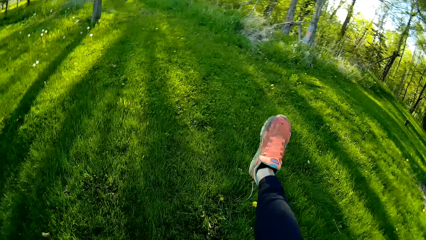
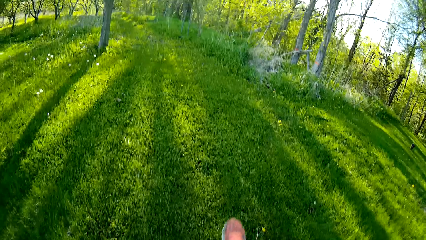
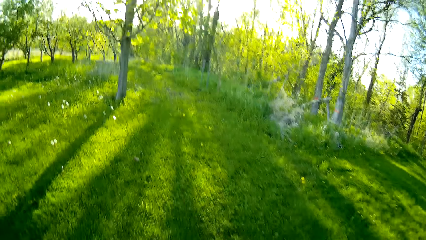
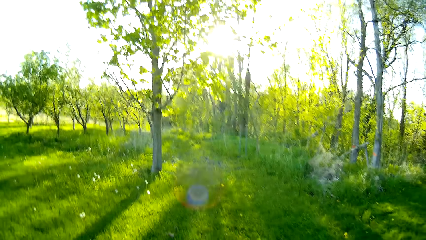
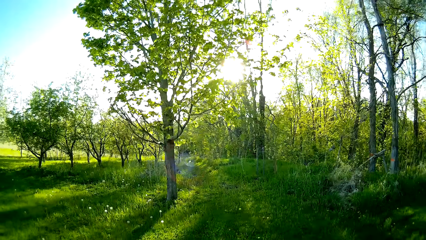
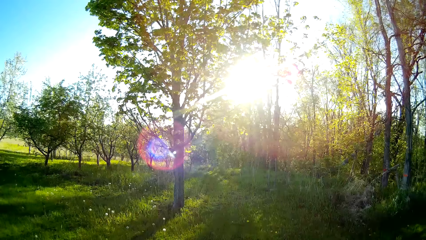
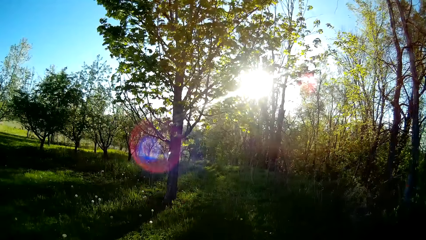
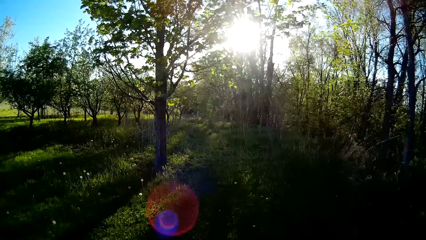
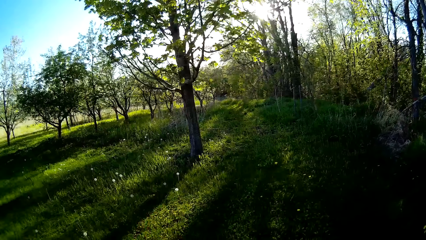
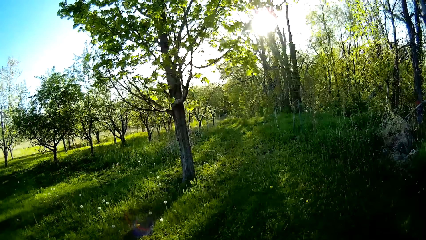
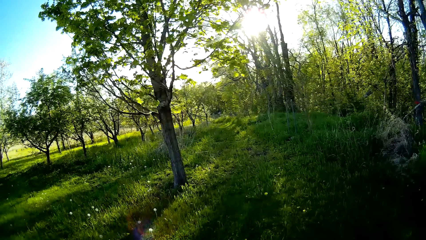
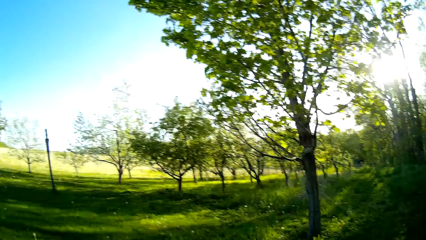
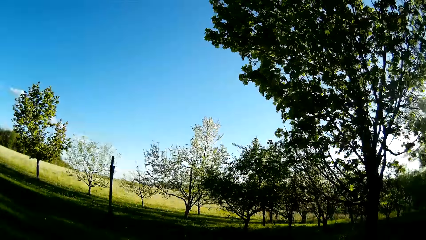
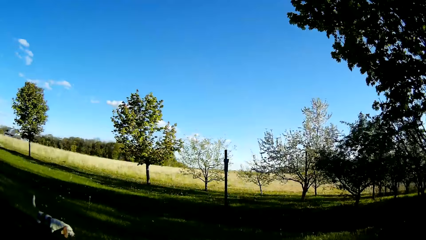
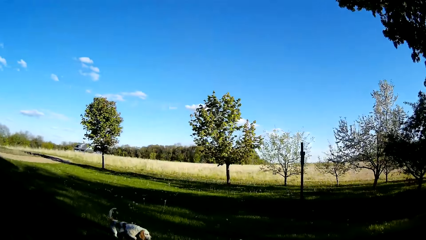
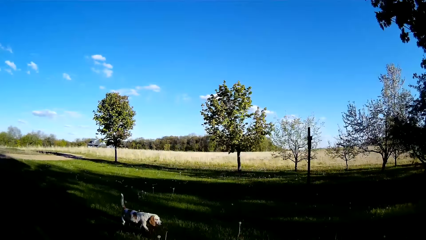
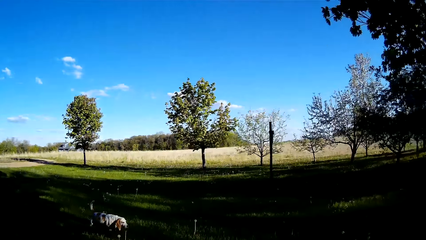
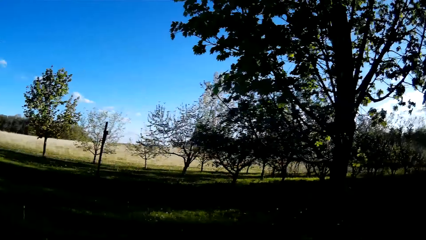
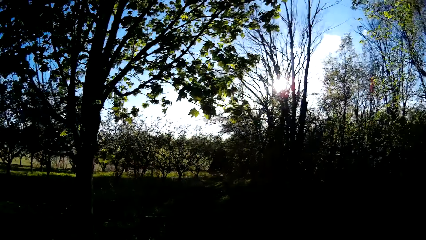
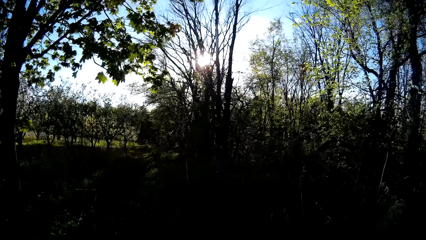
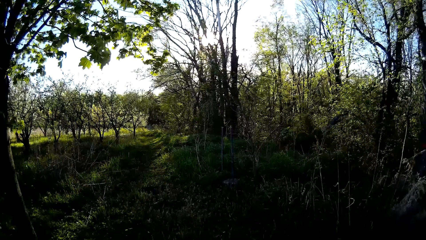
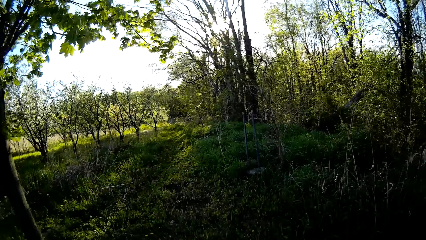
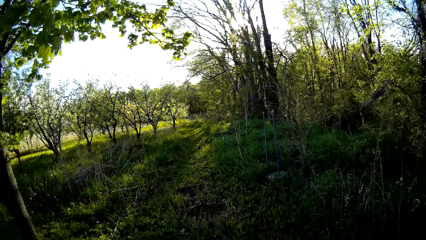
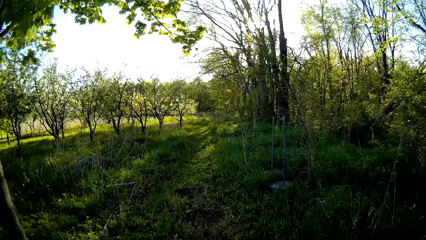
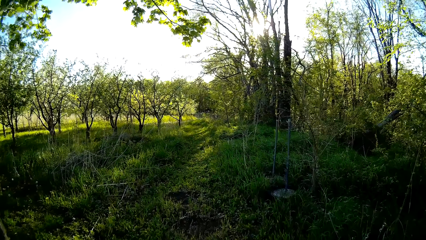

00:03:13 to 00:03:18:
The camera wearer kicks her right leg.

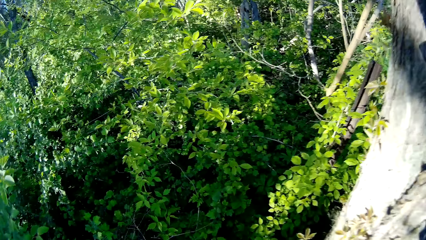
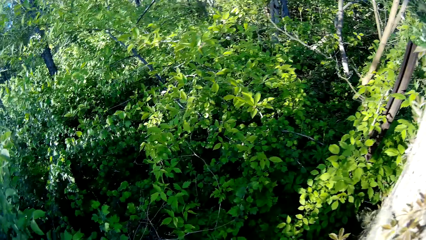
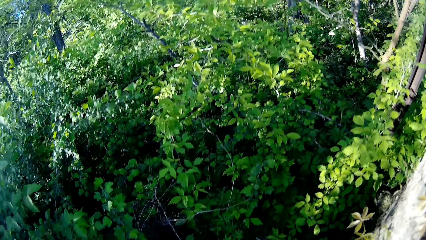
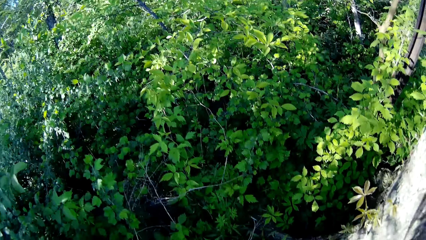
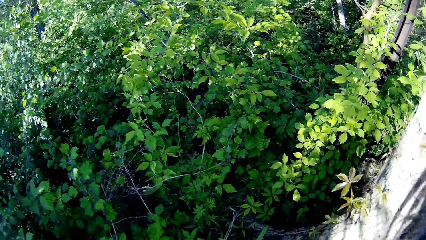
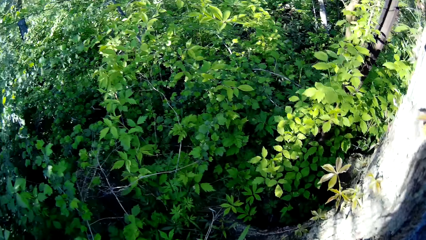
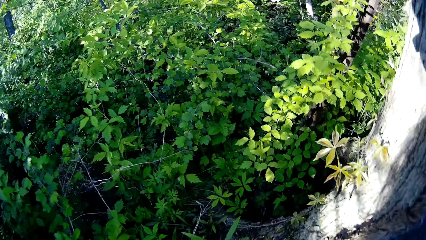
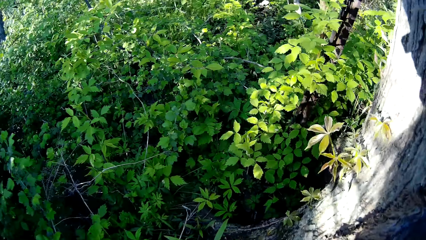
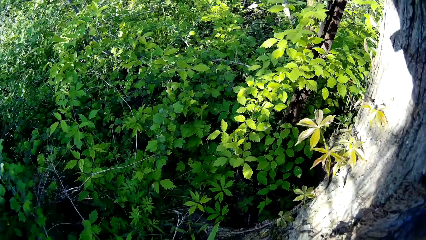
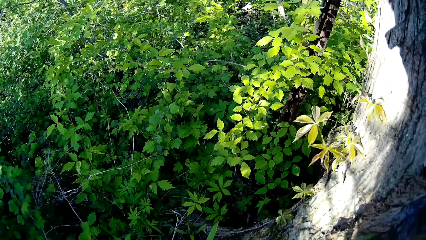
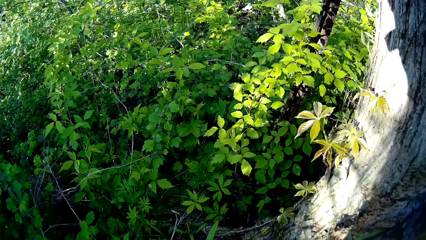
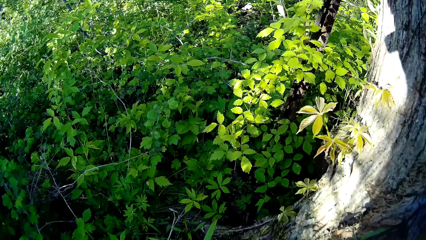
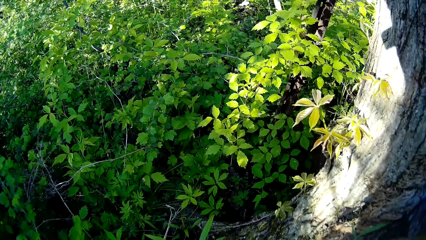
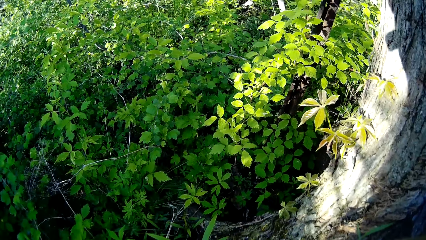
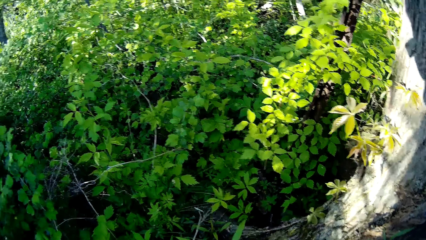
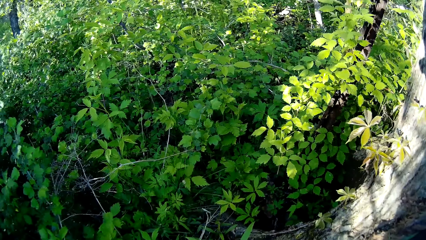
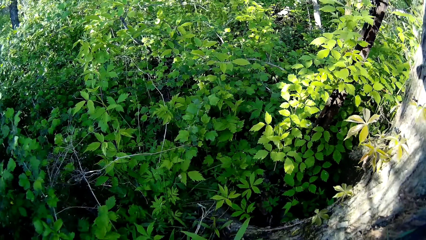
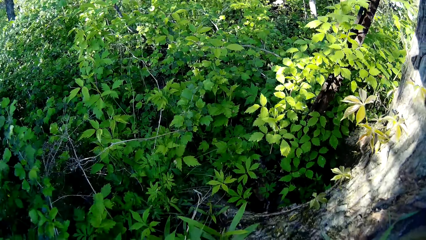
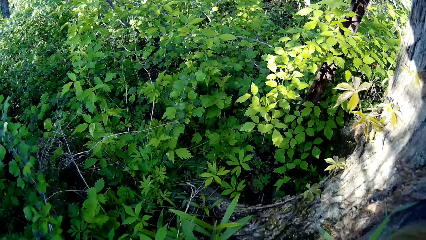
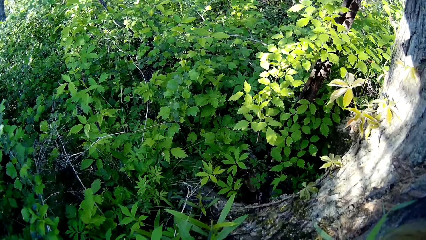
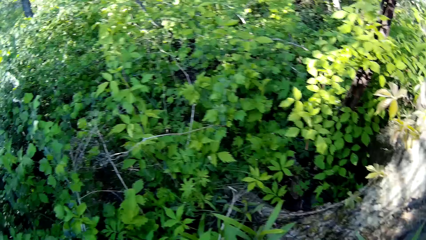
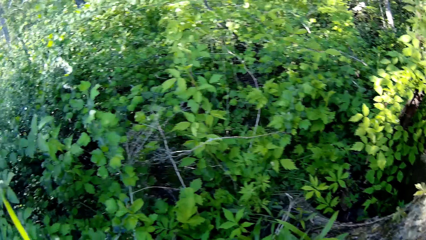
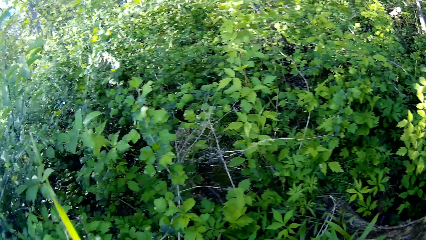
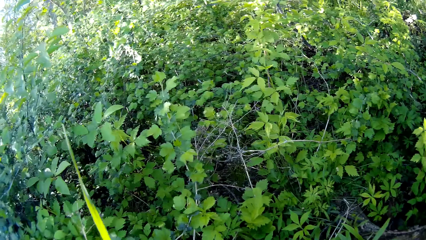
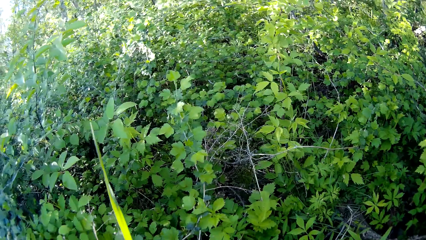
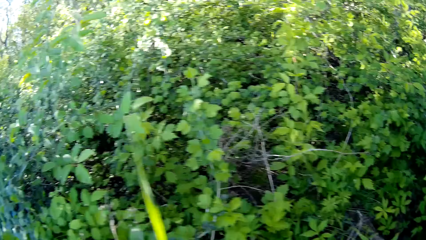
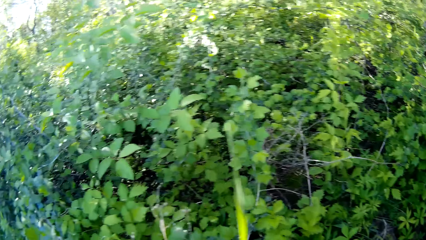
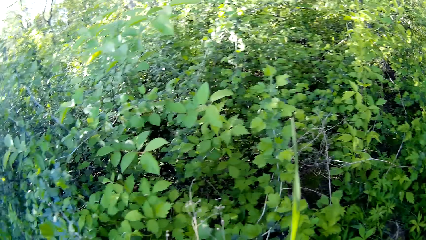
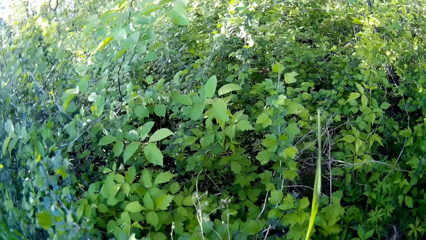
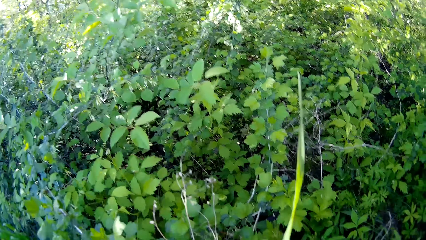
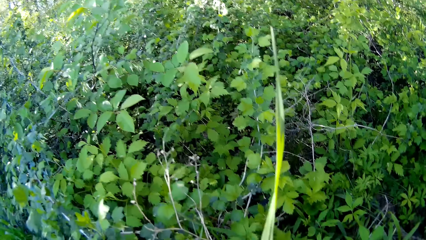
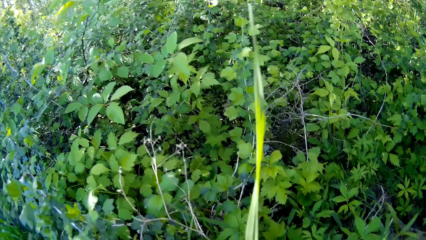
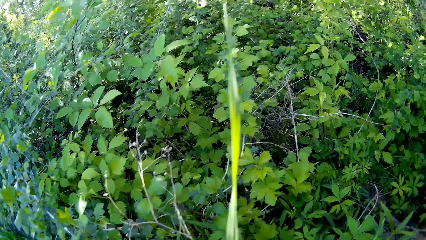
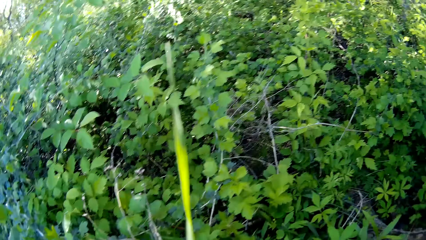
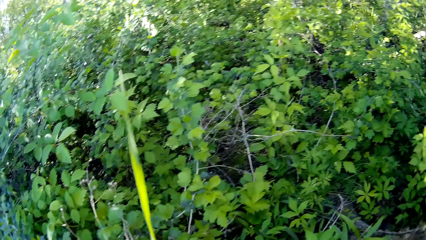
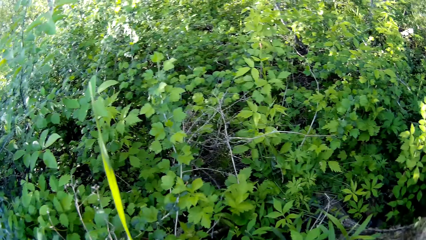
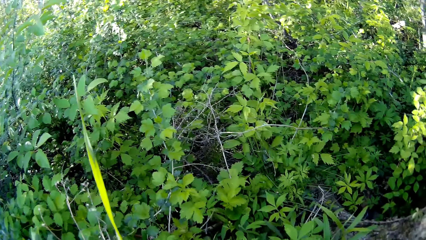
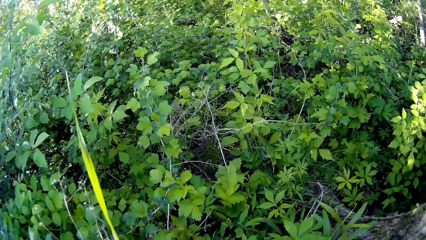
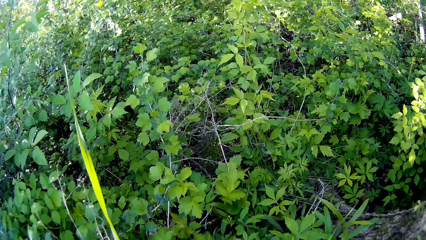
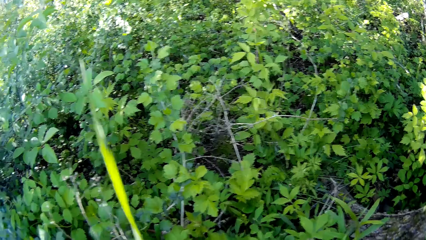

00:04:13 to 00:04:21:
The camera wearer stops walking. They look at the plant.

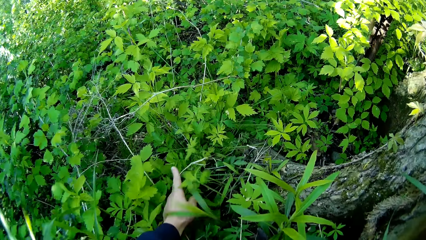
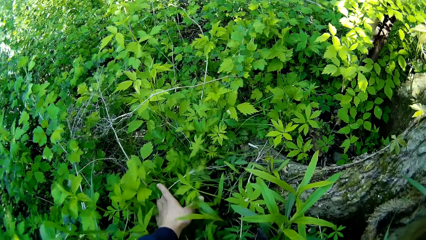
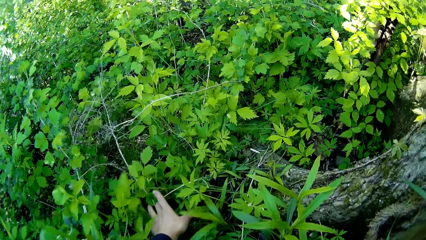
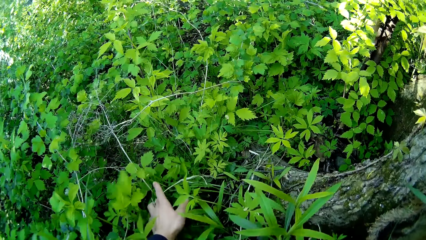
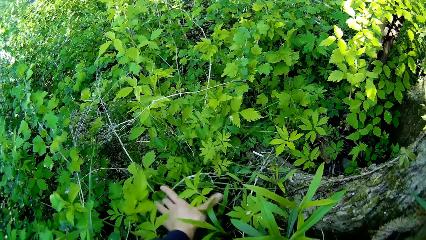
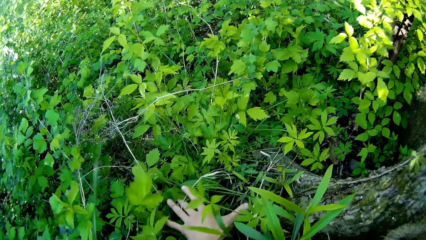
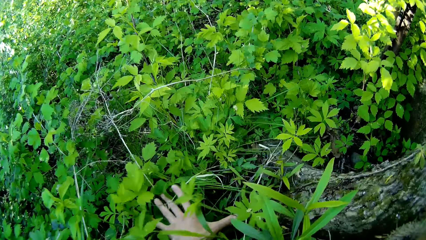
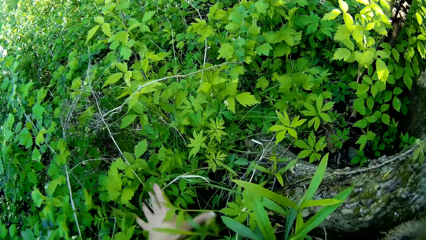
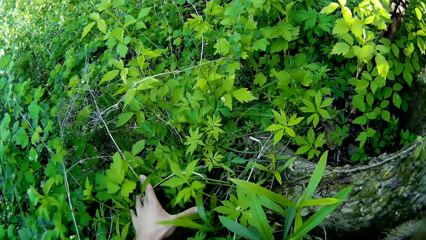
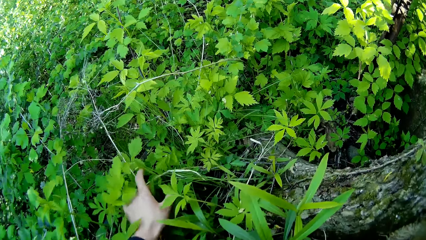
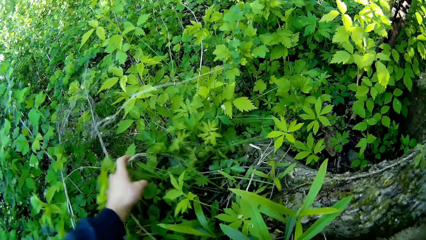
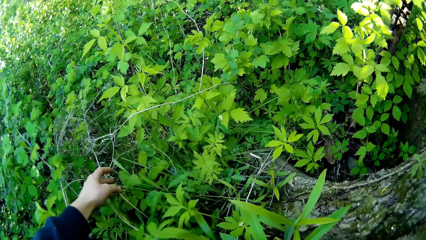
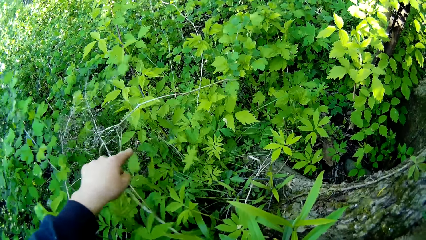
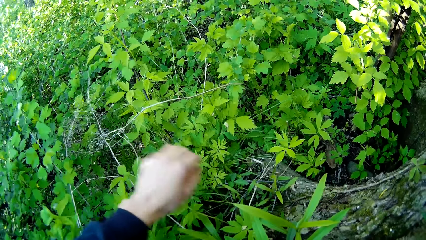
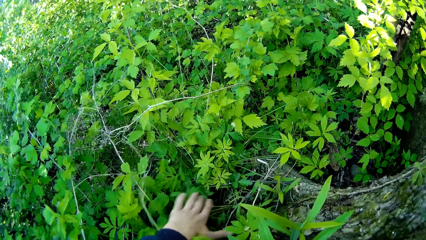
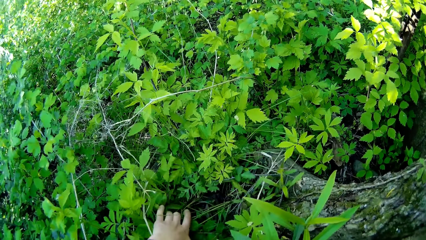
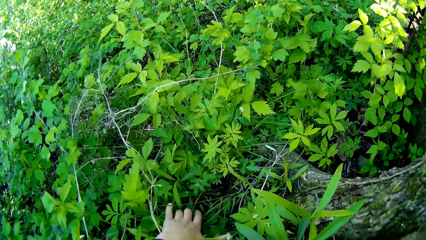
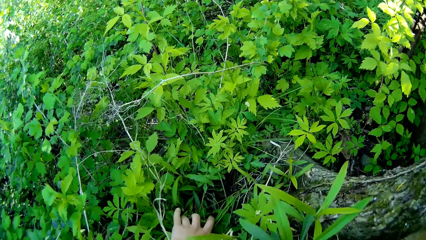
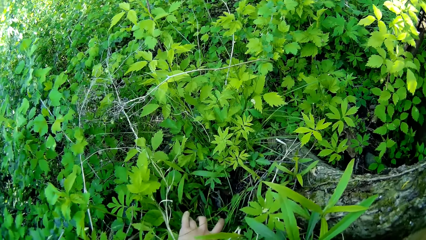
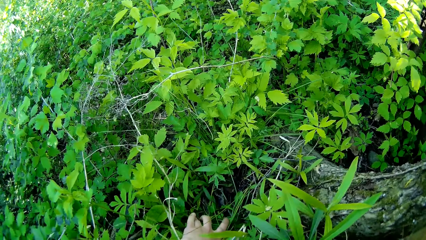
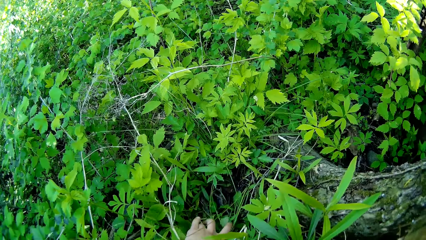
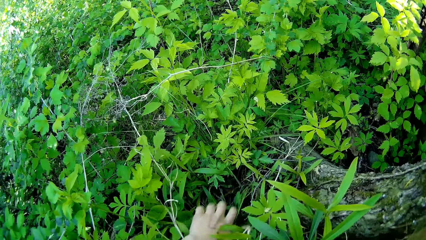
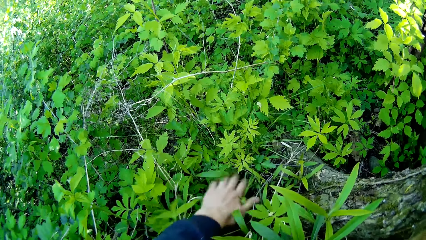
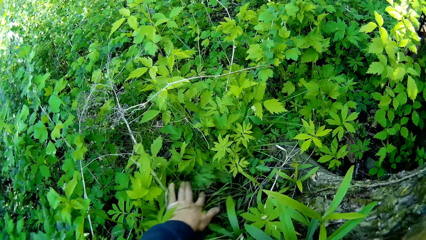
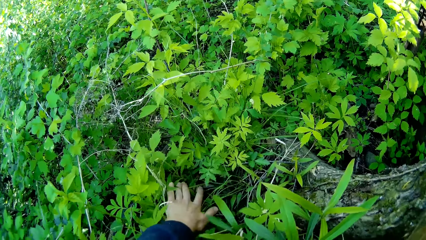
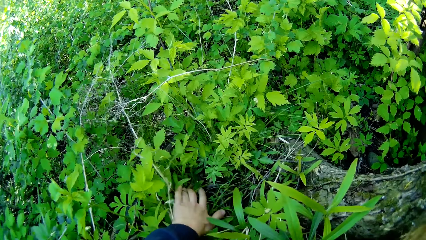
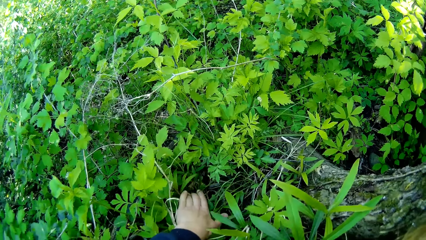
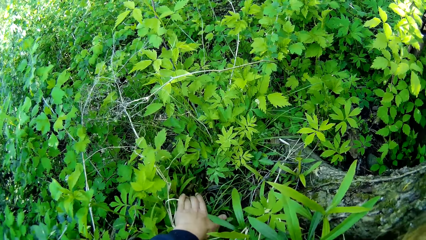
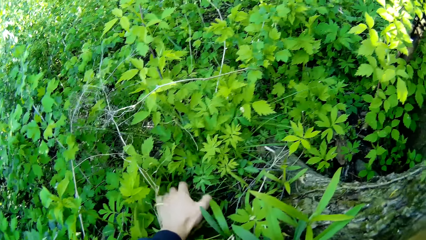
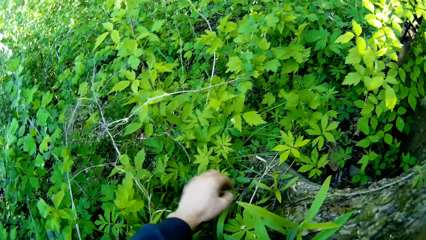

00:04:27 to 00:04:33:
The camera wearer touches the plant leaves.
